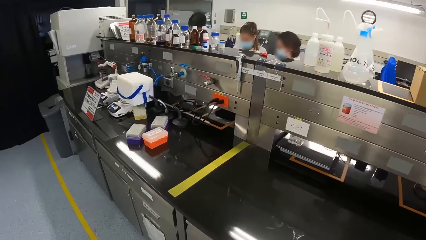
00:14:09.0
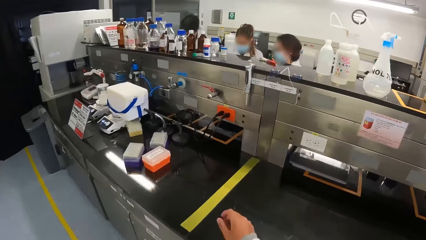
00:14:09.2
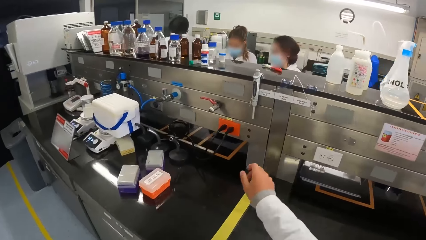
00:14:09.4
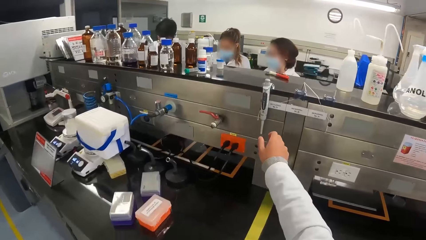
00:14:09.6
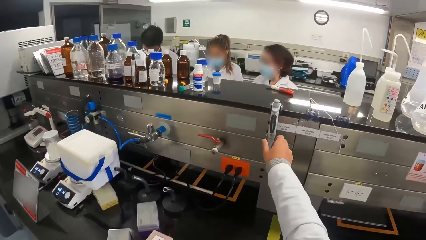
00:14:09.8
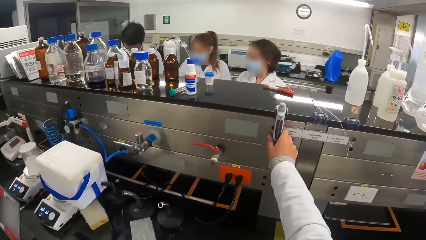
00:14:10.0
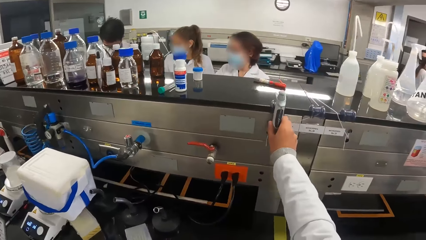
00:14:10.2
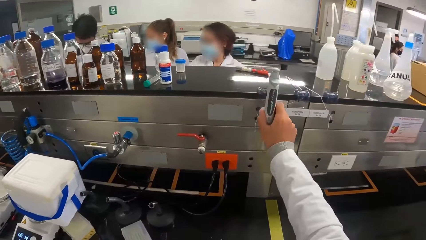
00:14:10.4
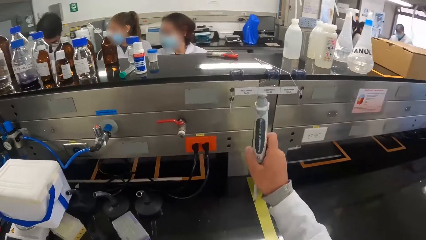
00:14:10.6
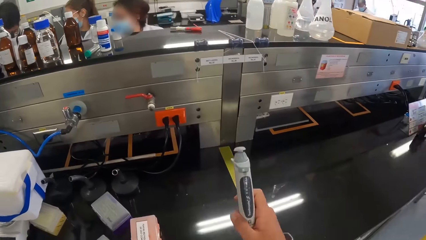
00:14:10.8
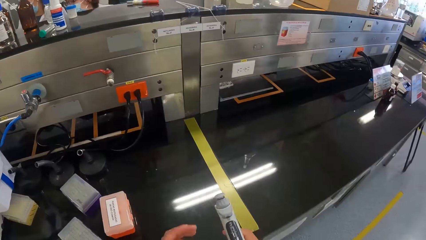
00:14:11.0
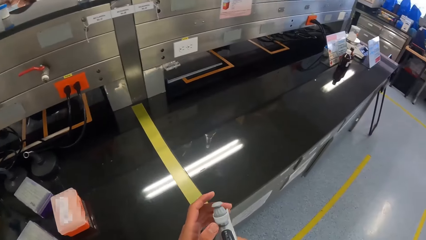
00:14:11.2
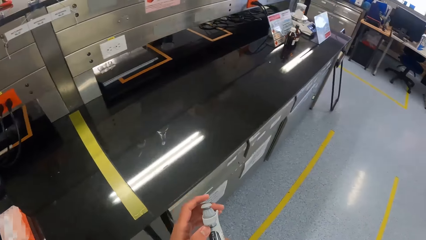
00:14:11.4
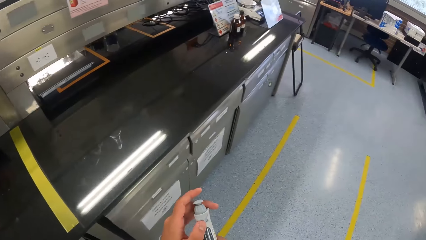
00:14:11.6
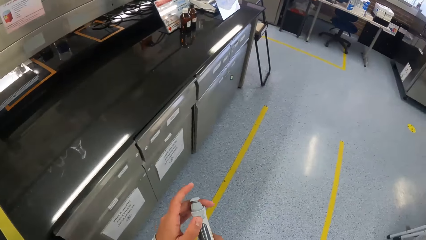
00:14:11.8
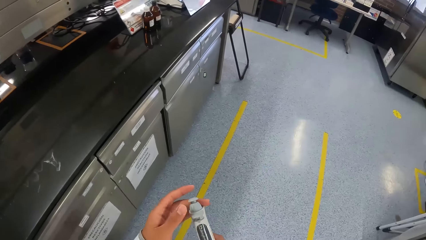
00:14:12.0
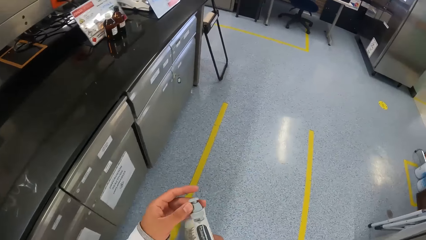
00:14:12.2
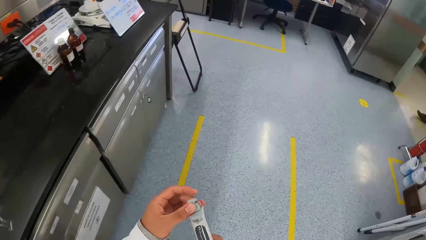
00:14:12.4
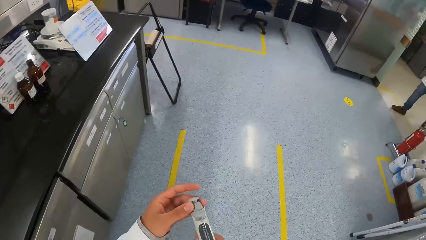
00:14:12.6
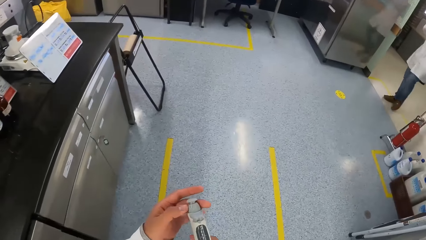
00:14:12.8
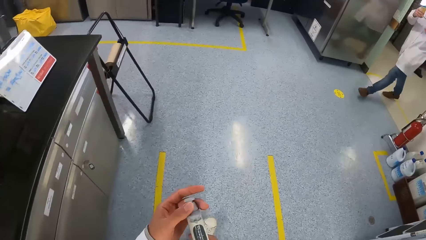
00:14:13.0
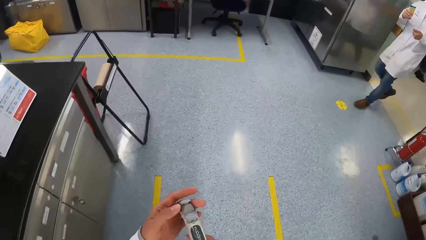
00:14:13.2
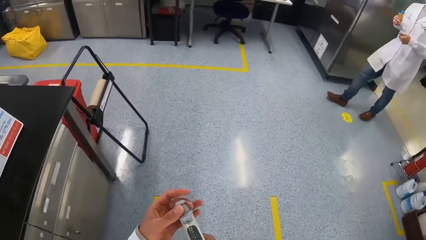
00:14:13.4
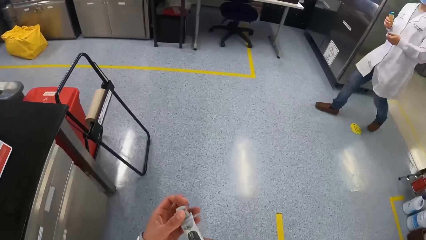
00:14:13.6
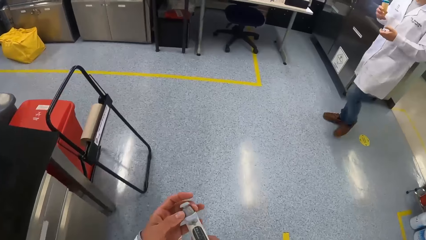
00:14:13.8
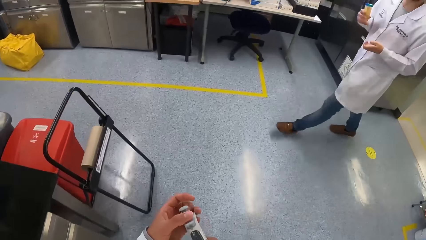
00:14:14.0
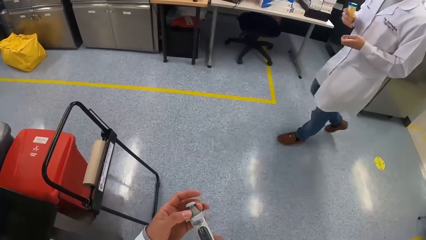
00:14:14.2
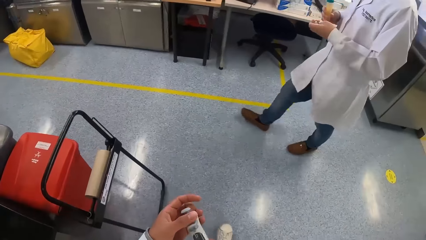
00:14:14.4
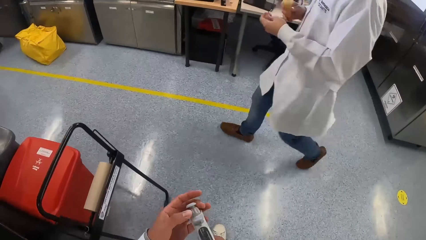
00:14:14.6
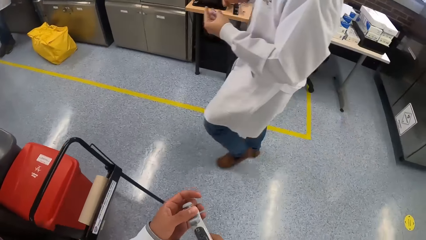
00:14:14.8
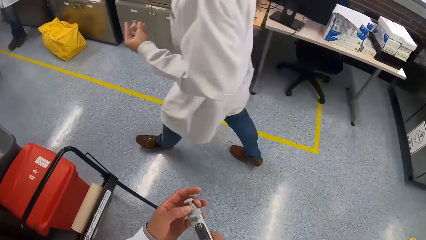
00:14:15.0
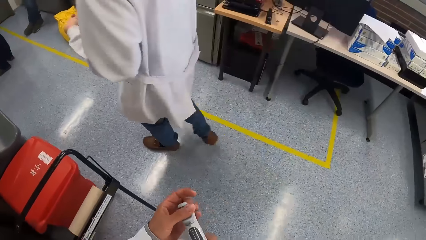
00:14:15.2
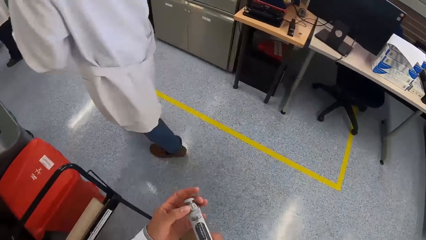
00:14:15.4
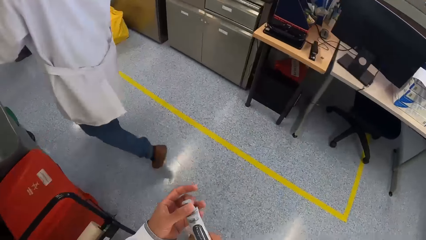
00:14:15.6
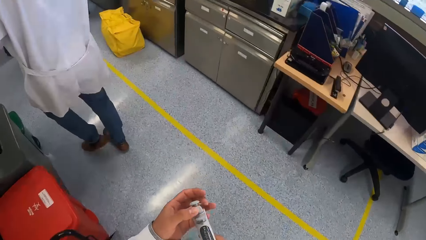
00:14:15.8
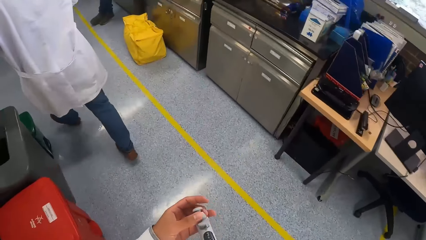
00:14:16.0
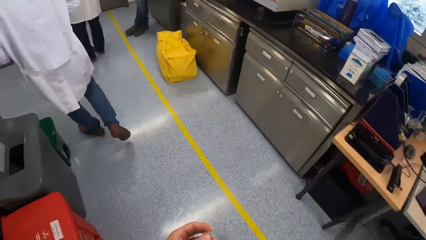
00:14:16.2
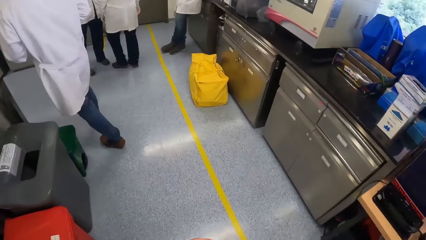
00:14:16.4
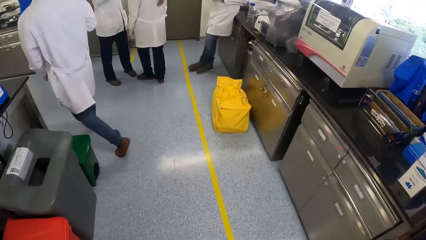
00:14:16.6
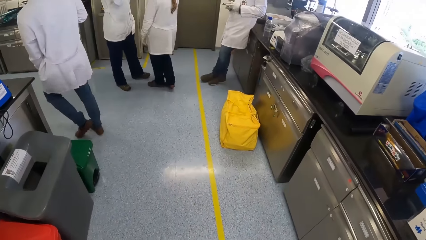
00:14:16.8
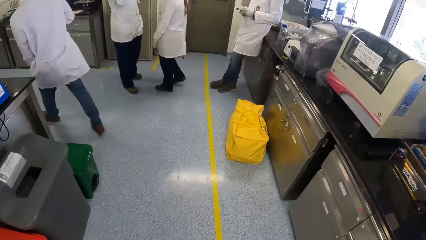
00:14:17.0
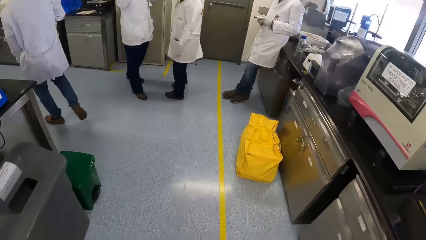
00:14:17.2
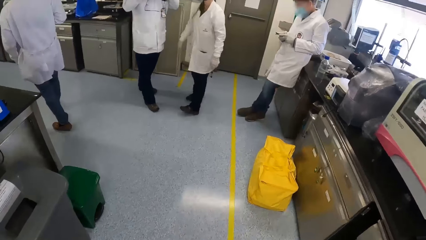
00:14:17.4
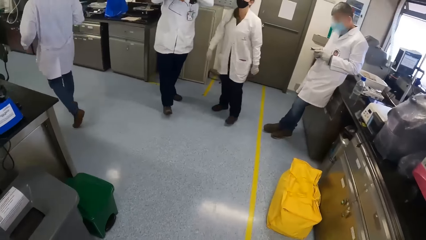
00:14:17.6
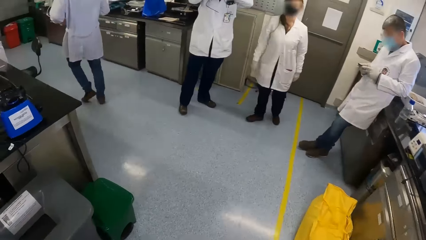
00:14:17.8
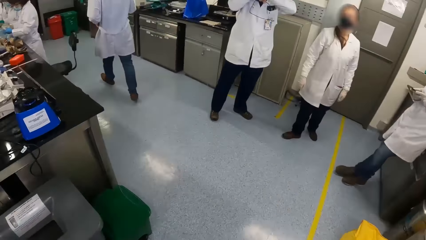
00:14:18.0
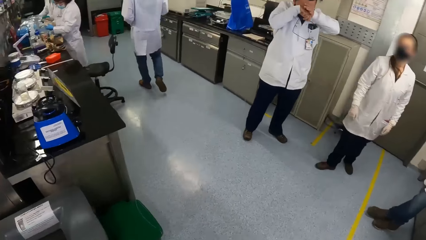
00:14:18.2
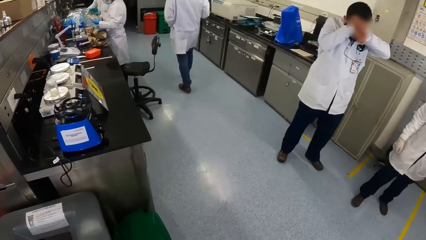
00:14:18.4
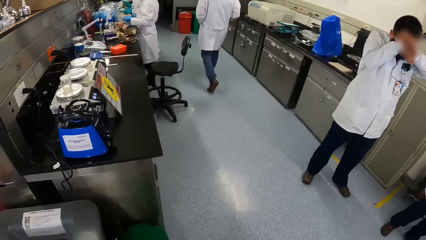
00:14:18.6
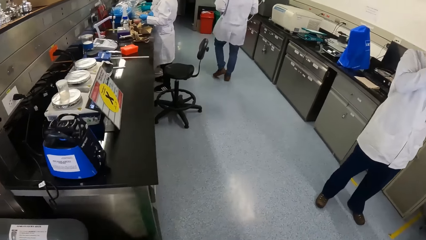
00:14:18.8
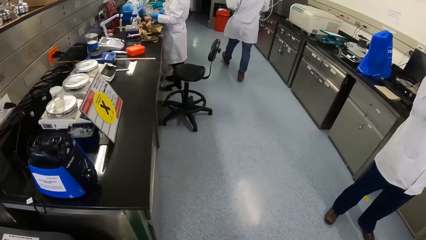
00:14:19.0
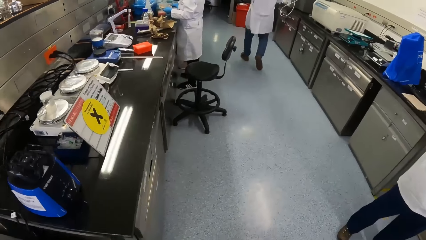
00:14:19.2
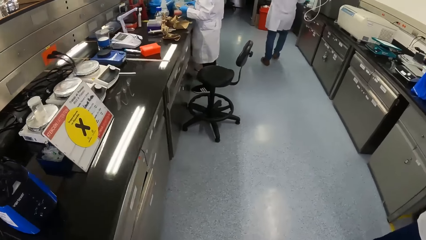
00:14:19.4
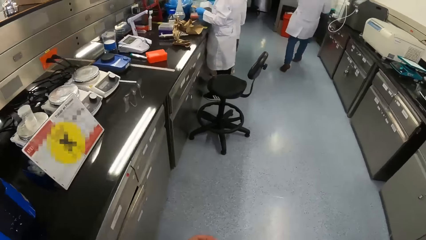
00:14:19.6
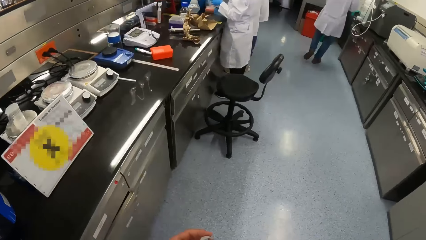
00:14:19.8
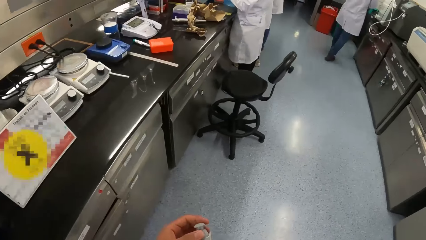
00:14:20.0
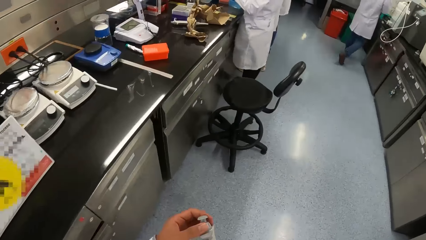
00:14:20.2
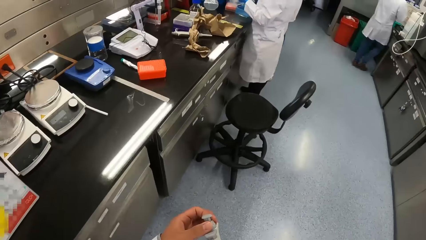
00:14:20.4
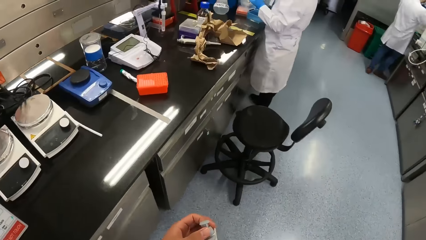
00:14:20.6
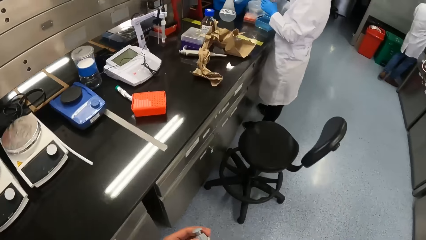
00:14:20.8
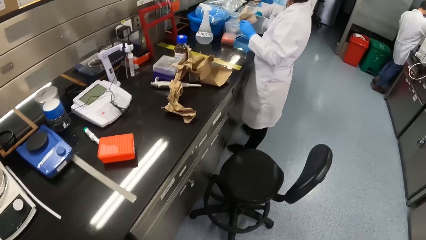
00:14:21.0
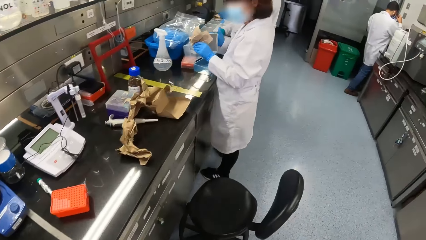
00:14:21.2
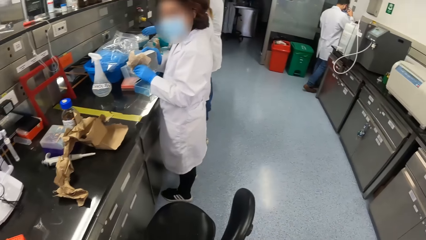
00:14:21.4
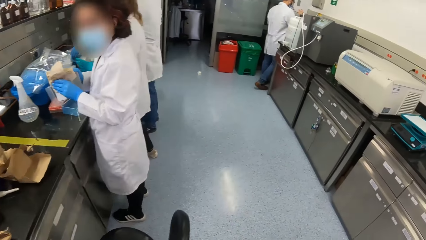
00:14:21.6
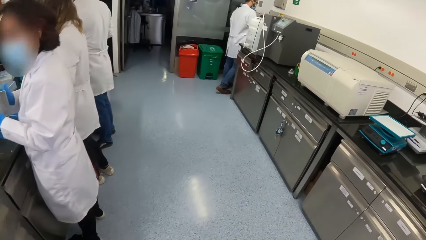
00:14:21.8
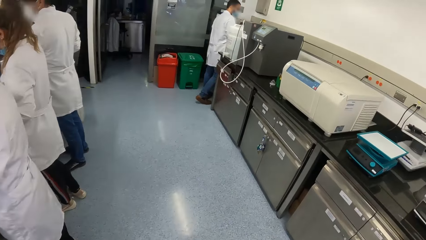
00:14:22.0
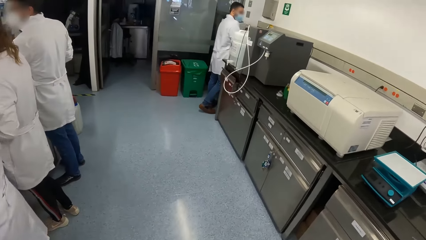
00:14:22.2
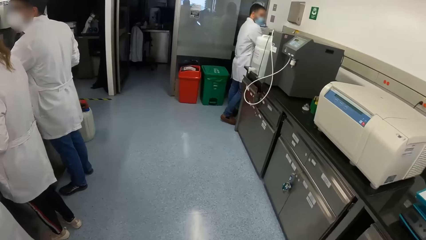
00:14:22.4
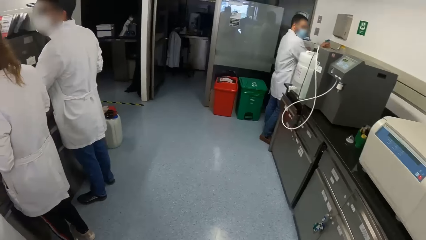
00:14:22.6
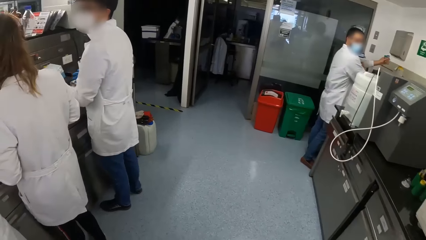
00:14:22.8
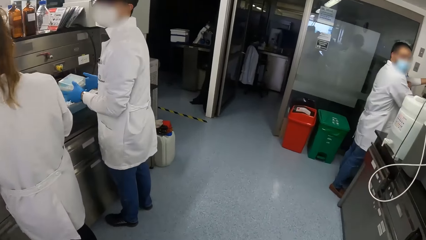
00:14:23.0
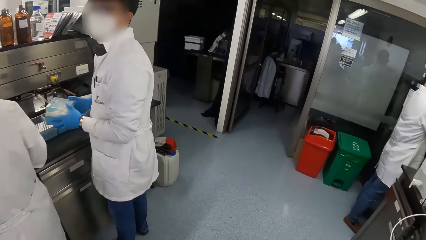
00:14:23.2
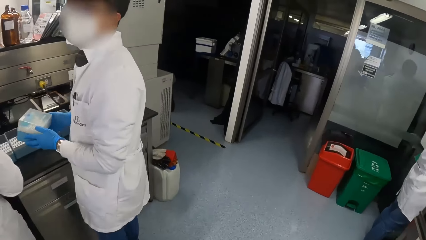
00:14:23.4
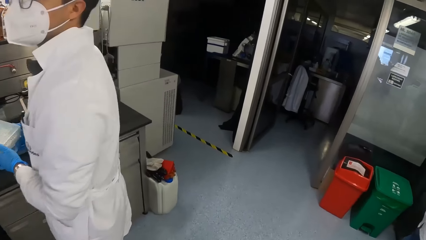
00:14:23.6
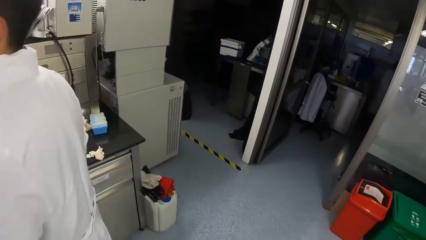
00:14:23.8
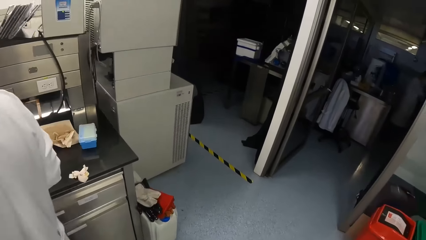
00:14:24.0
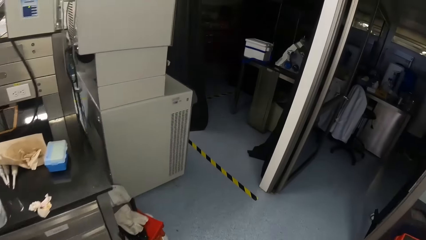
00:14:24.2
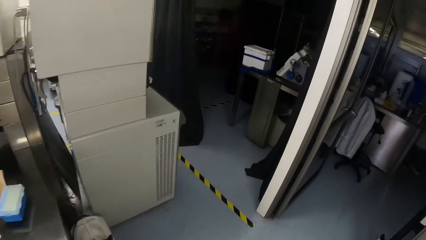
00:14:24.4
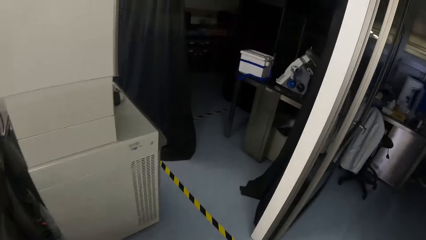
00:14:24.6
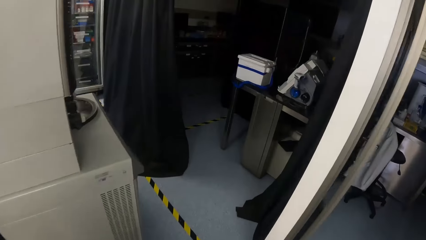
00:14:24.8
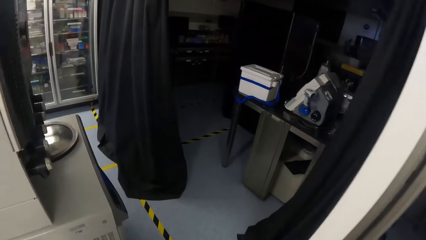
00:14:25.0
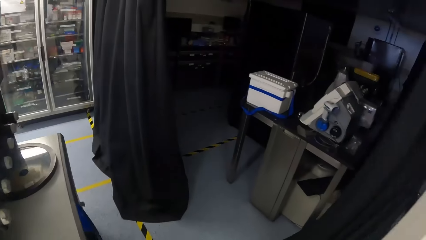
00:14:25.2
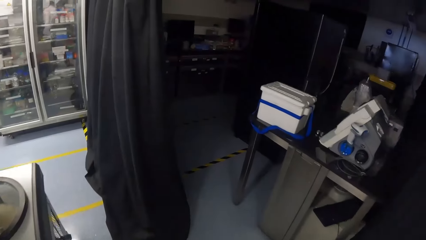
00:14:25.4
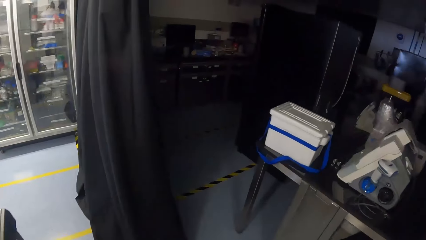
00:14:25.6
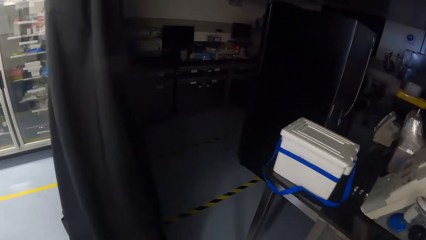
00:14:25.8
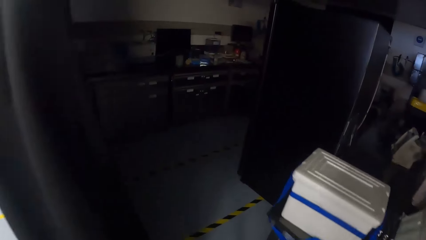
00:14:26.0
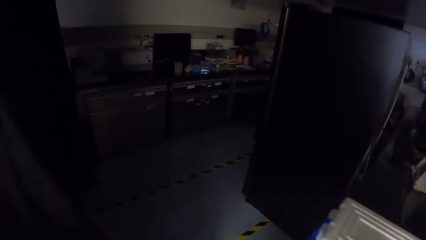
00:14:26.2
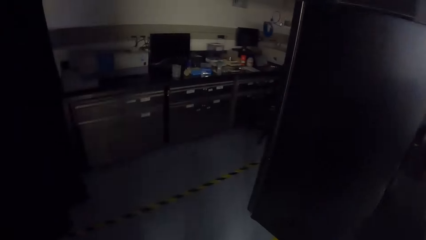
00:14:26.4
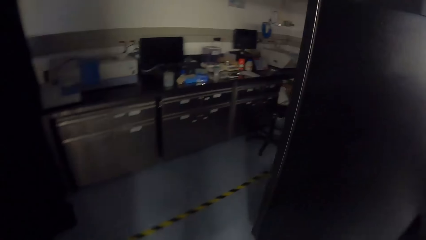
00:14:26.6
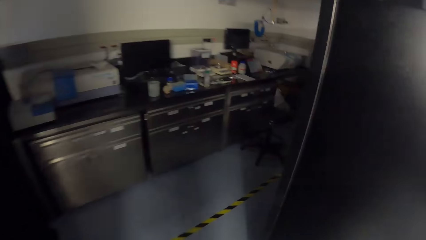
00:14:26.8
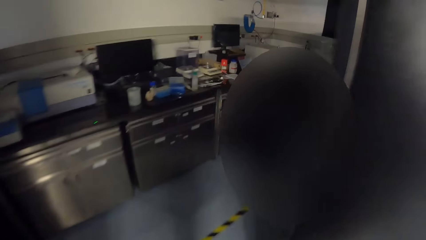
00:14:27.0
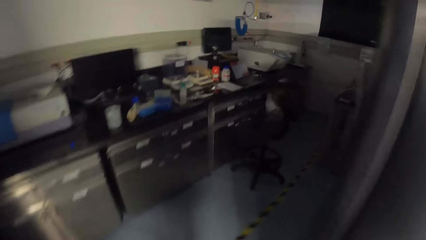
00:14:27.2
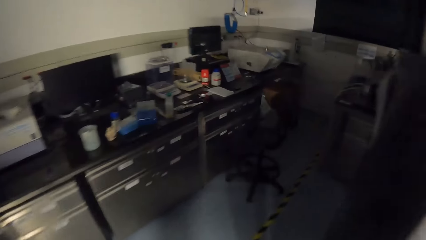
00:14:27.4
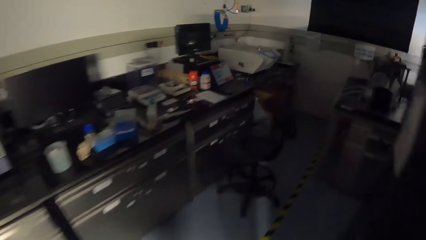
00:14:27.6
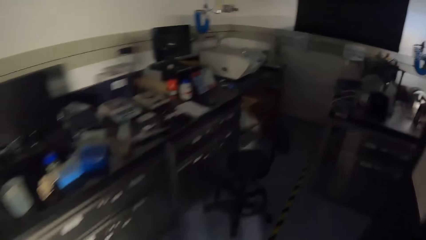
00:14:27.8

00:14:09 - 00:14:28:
The camera wearer picks up a micropipette from behind the workstation with his right hand. He operates the micropipette in his right hand with his left hand. A man holds a test tube in his right hand. The camera wearer opens something. Another man rubs his face with both hands. The camera wearer walks back. The woman rubs the napkin between both hands. The first man holds the test tube in his left hand. Another man holds a tube rack in both hands. The camera wearer walks into the compartment of the laboratory.
